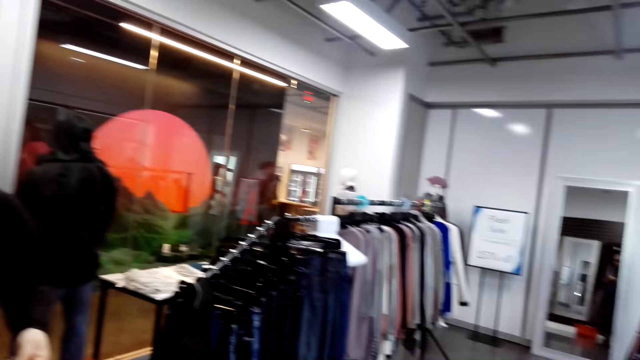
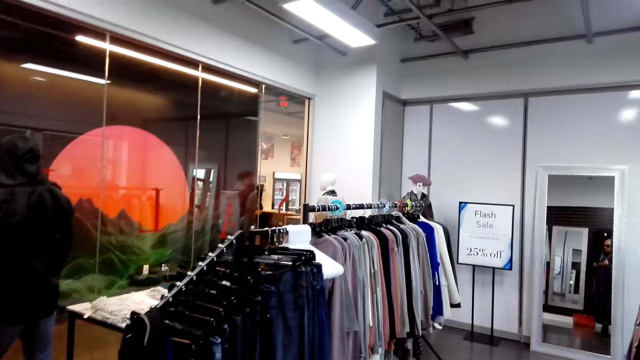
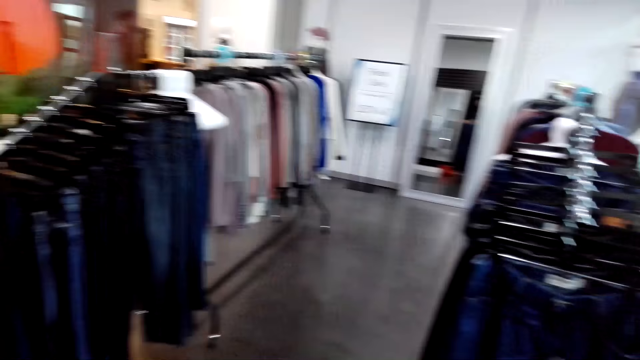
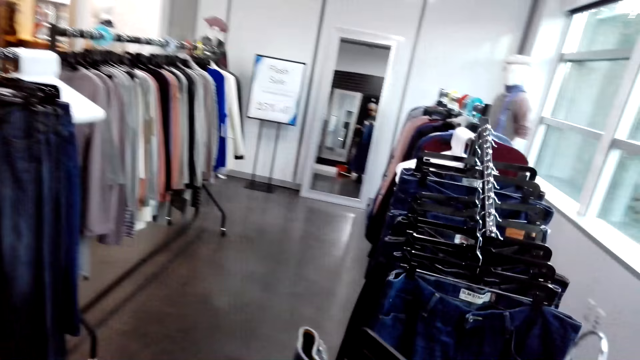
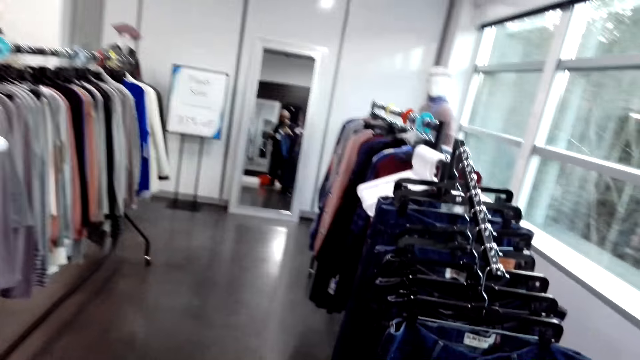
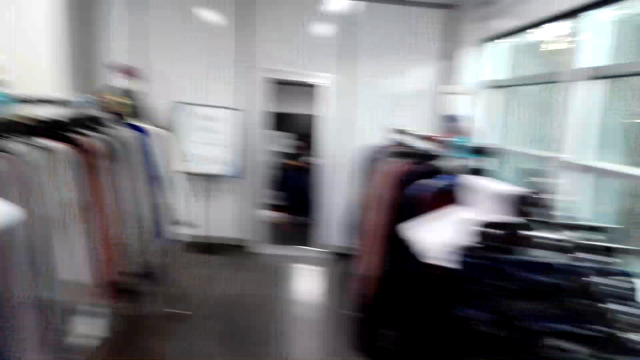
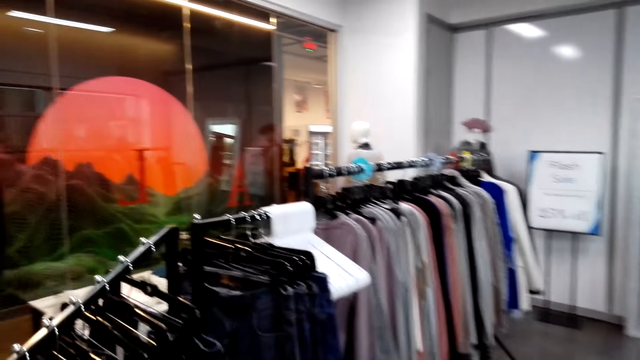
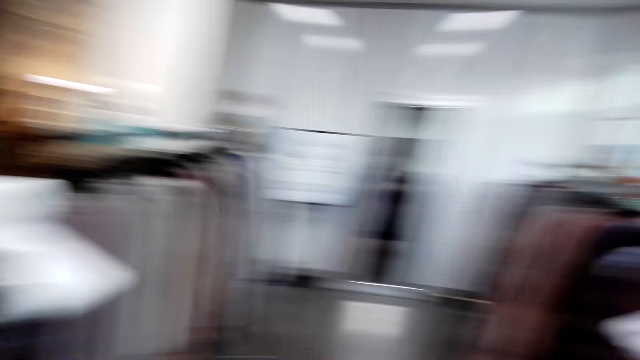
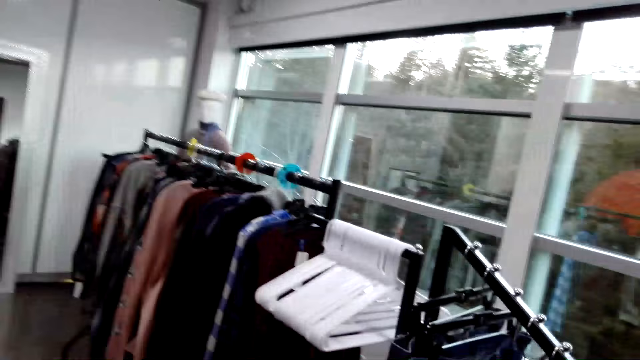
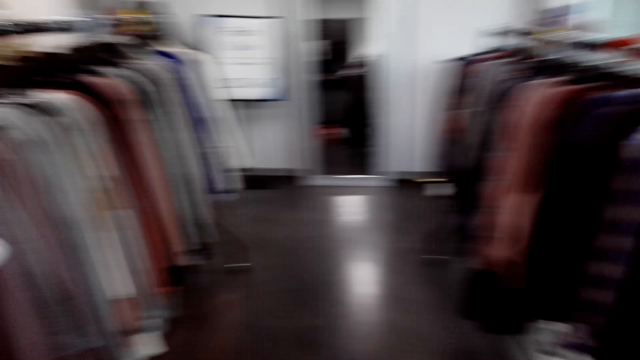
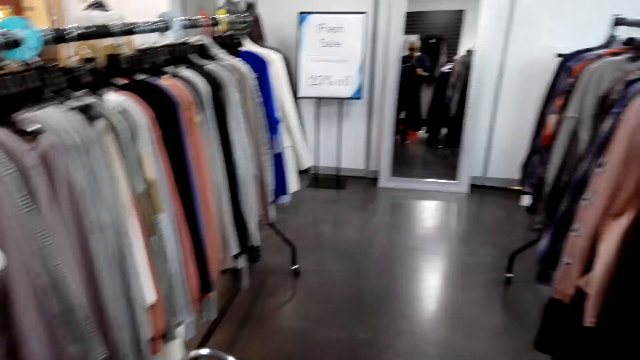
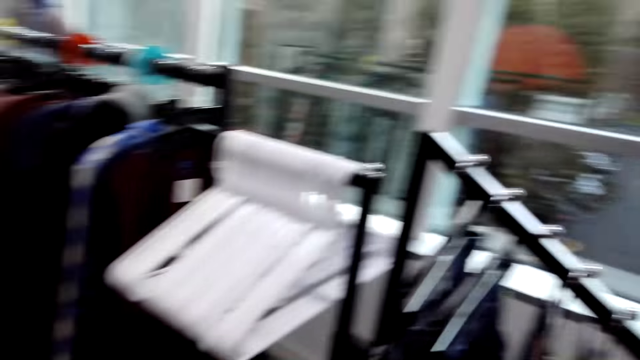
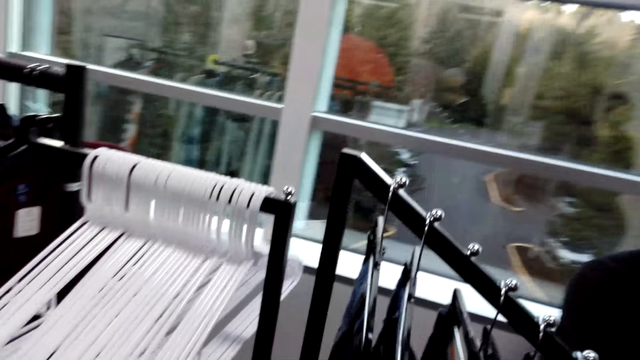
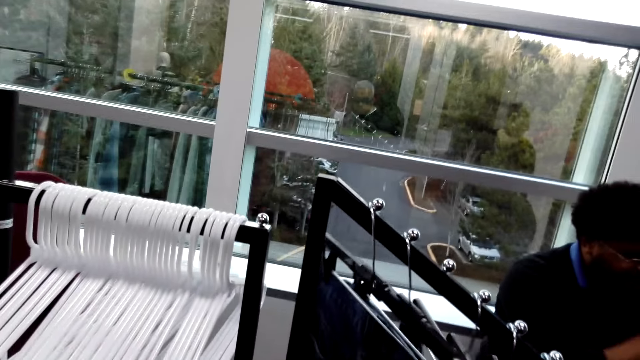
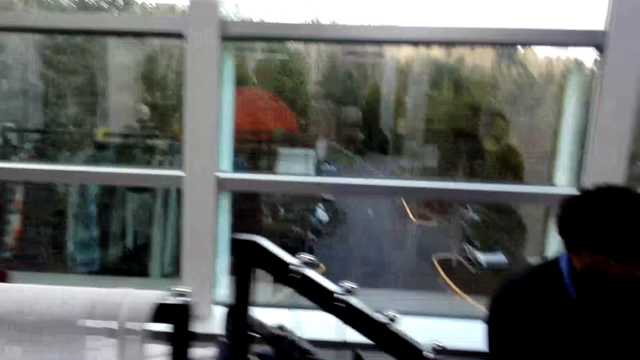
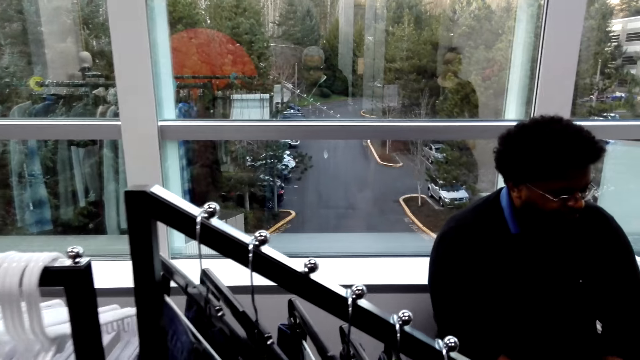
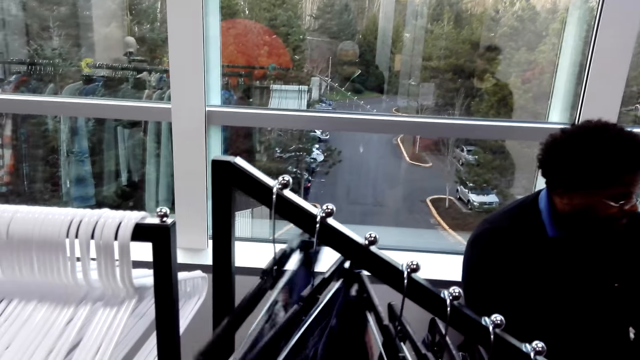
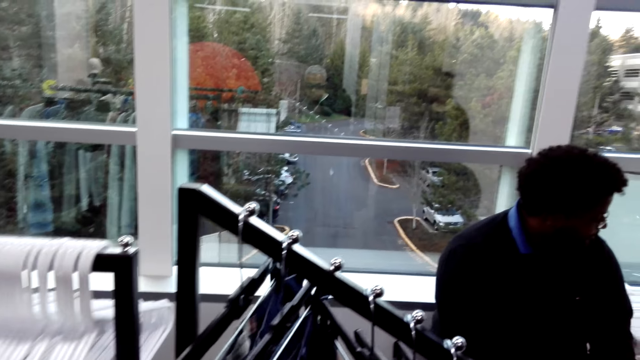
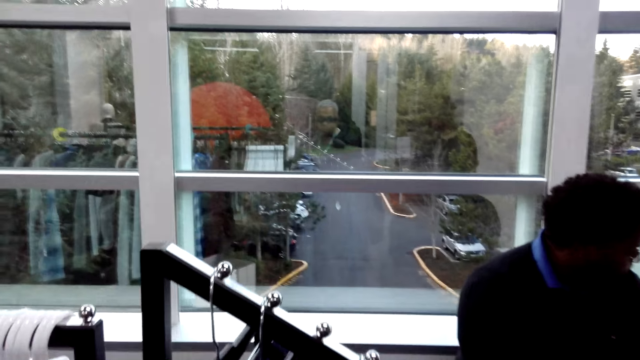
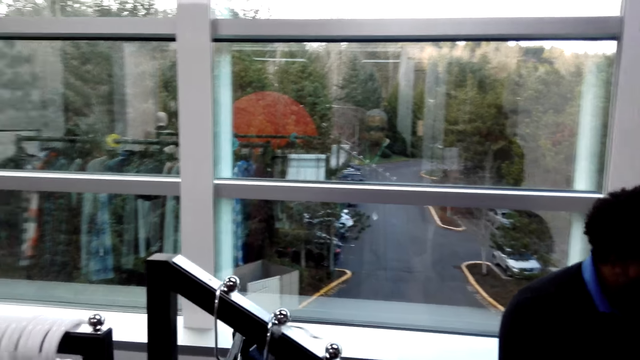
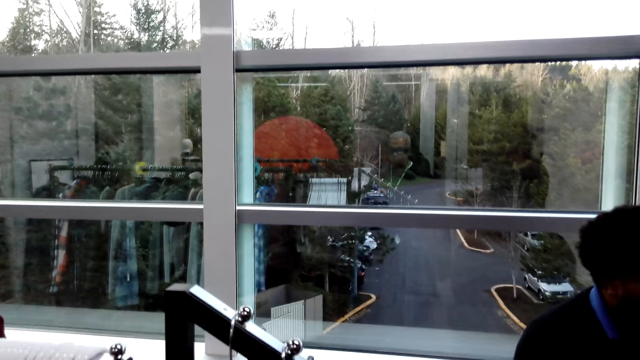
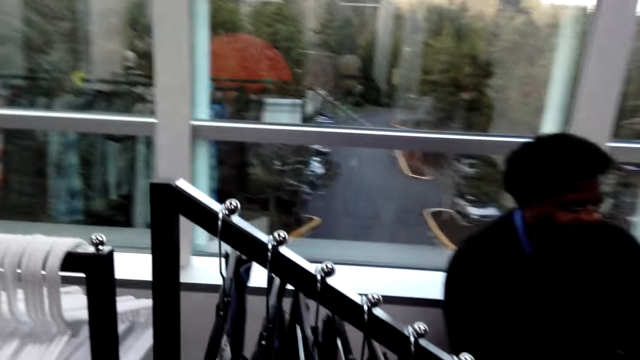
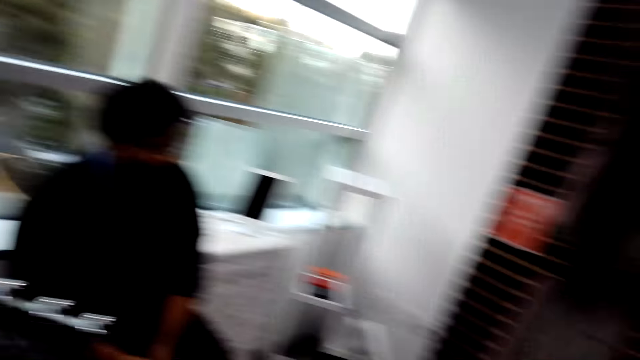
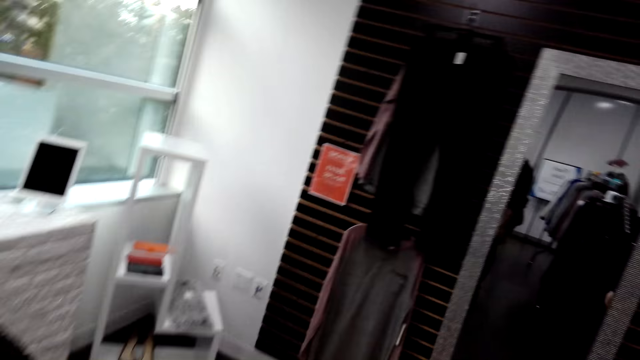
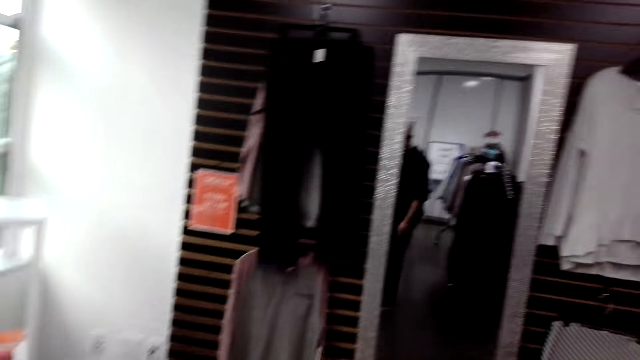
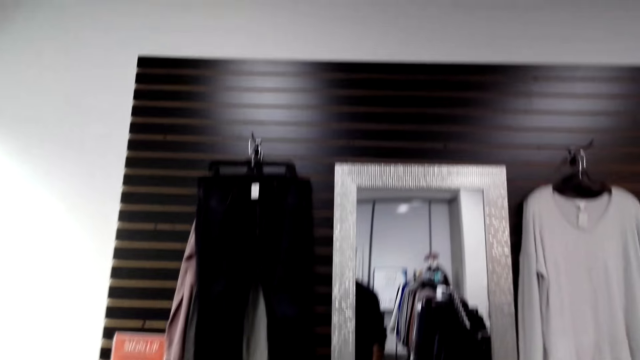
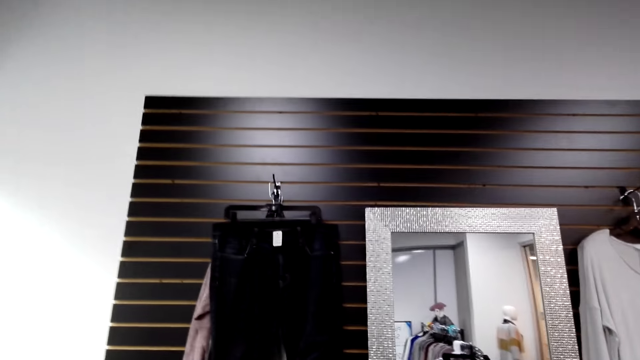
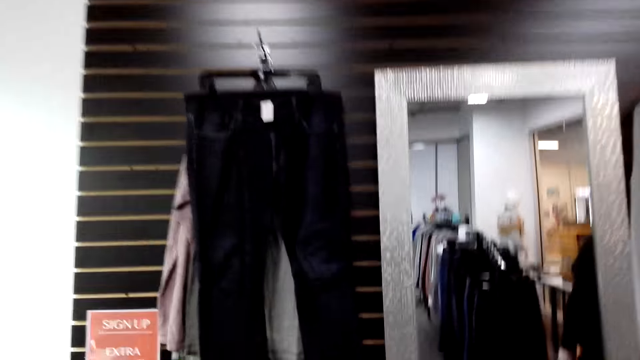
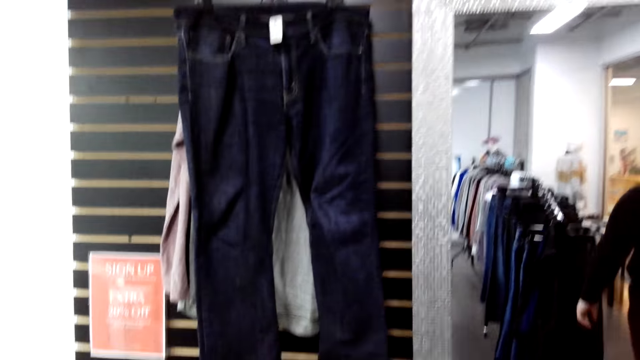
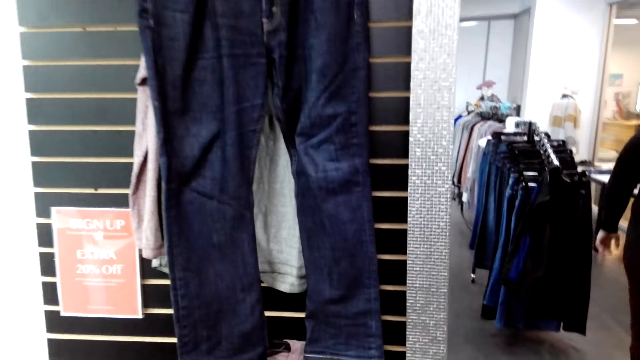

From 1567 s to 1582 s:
The camera wearer walks around the shop and turns around. They look side by side and walk in the boutique room. They touch trousers. They flip over the clothes. They hang the cloth. They walk around the shop and turn around.

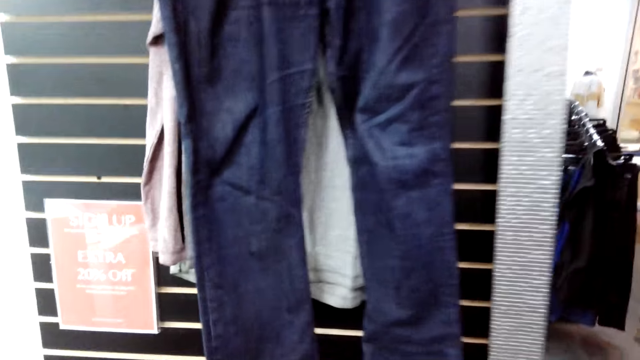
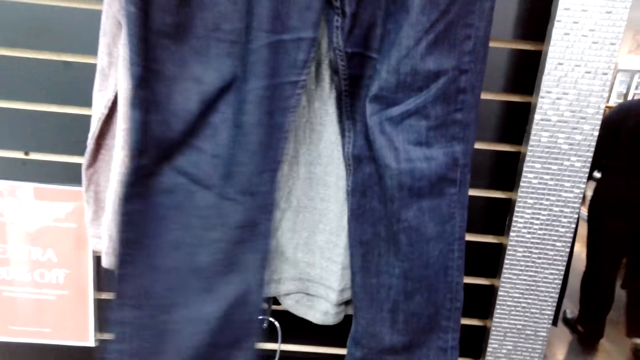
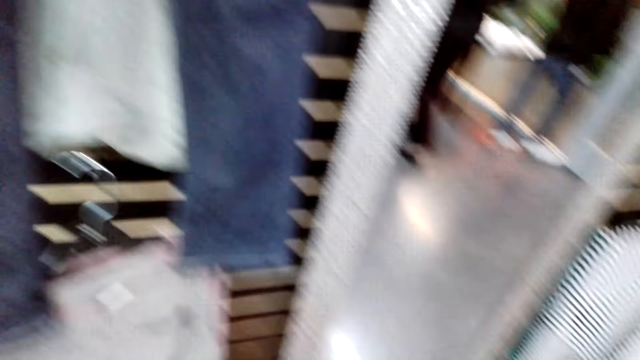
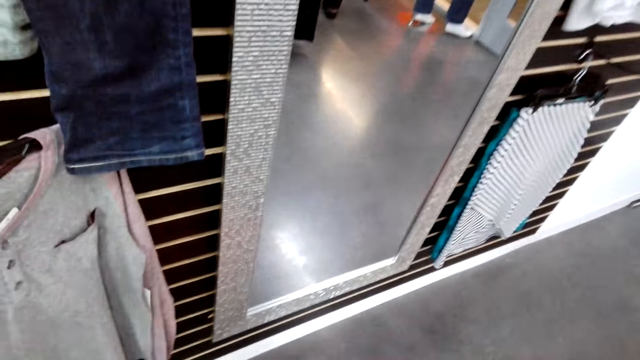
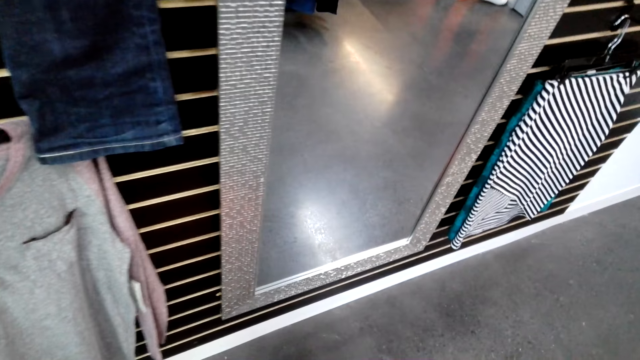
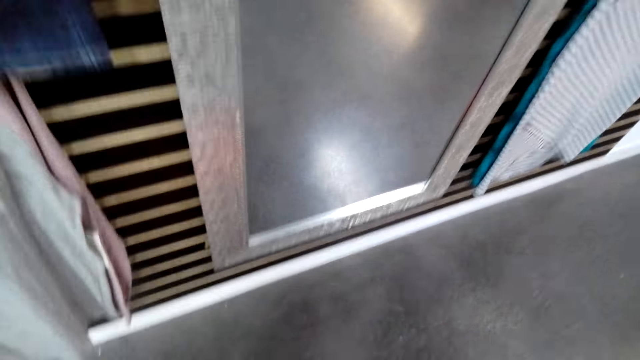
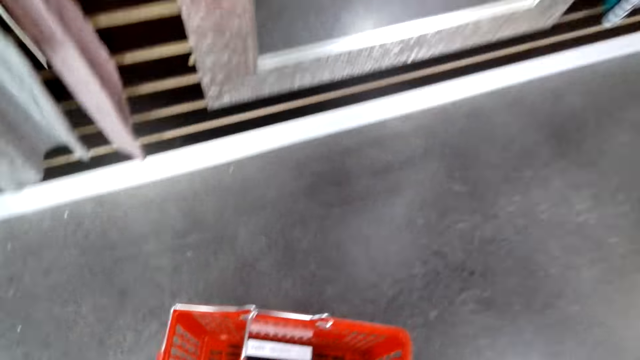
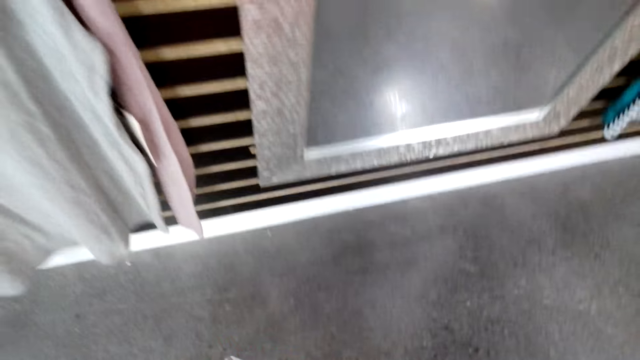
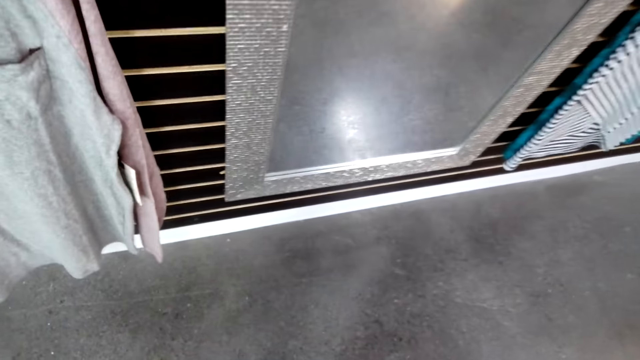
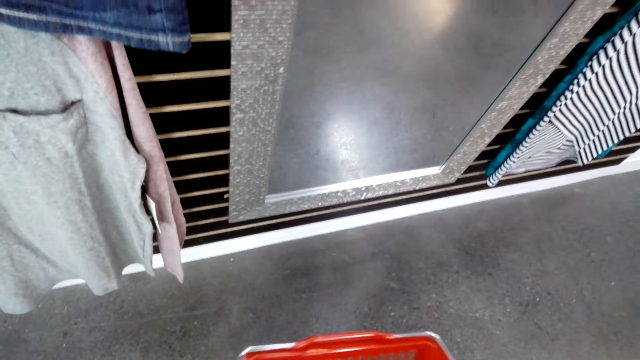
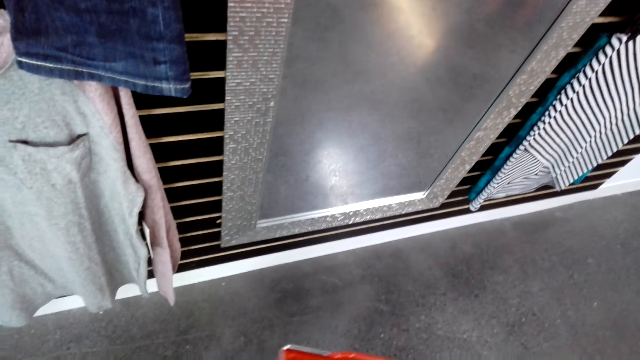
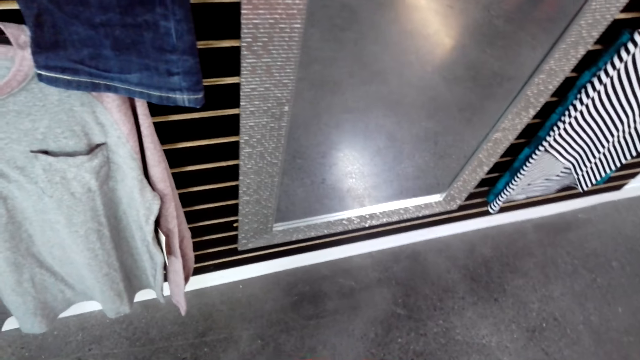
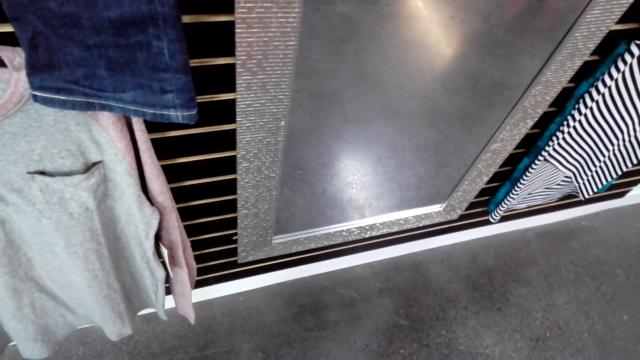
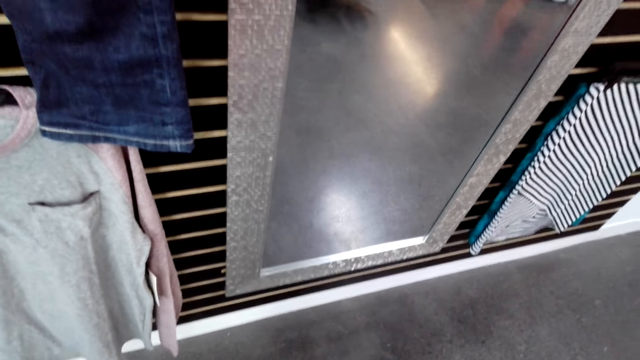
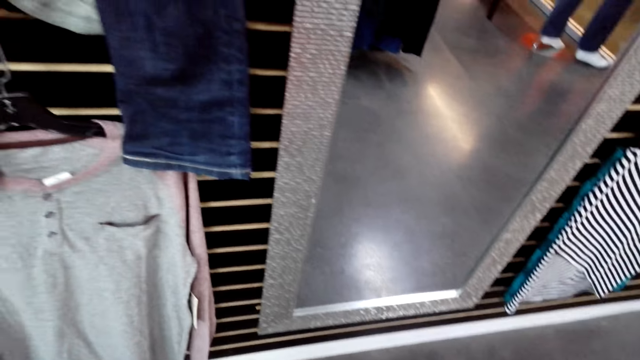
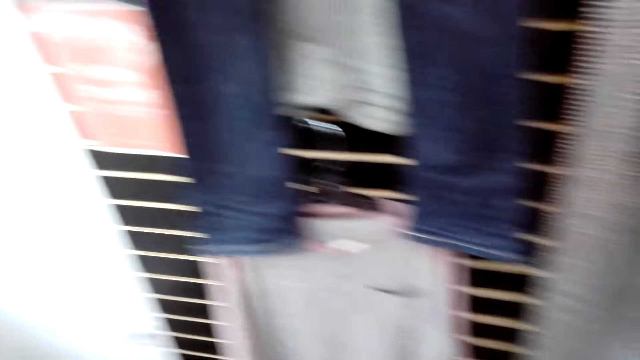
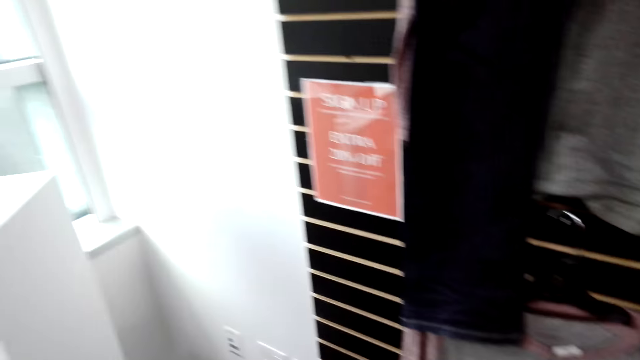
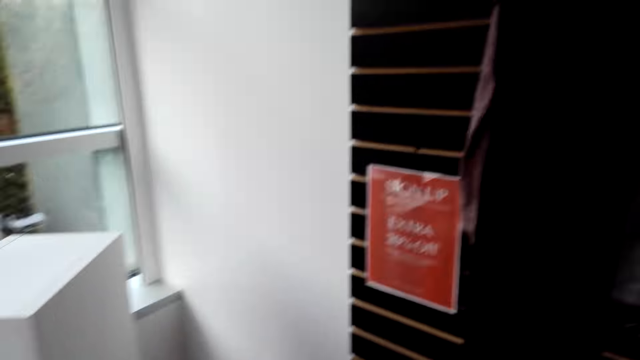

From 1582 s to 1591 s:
The camera wearer walks to a shopping basket. They touch trousers. They bend down. They pick up the basket. They touch the shopping basket.
